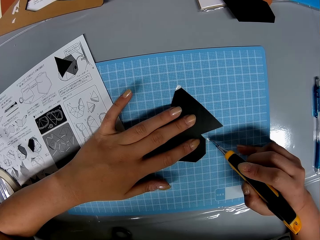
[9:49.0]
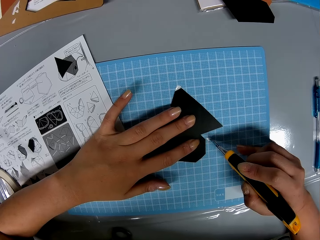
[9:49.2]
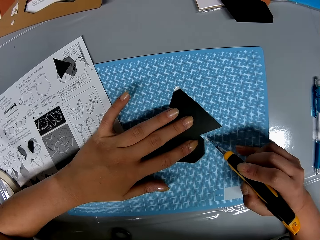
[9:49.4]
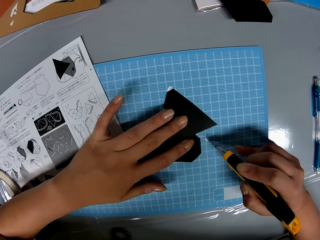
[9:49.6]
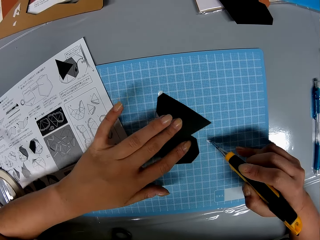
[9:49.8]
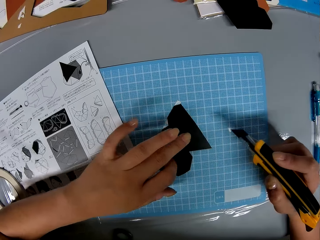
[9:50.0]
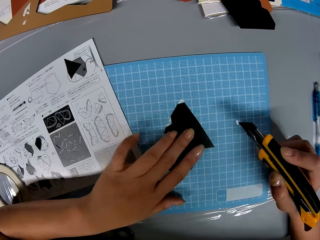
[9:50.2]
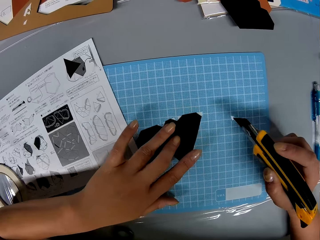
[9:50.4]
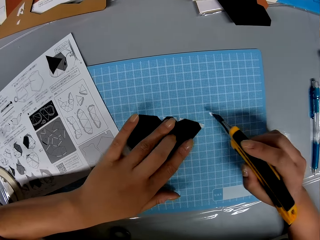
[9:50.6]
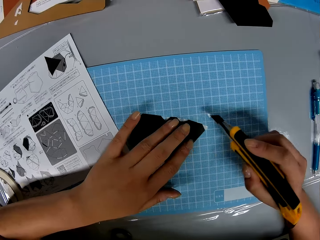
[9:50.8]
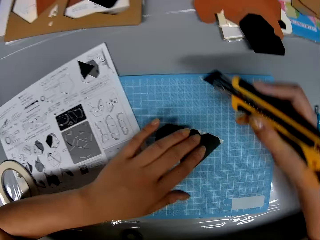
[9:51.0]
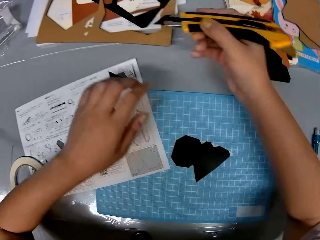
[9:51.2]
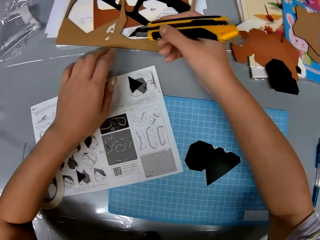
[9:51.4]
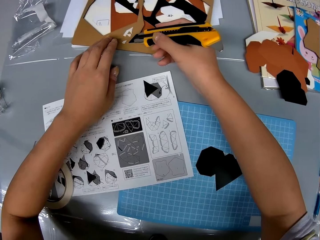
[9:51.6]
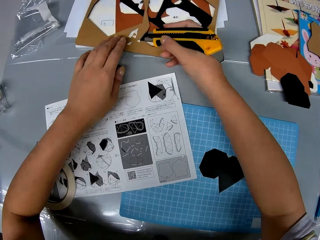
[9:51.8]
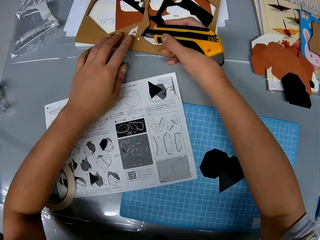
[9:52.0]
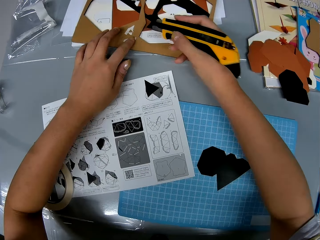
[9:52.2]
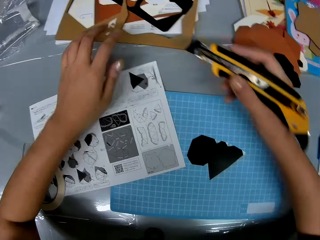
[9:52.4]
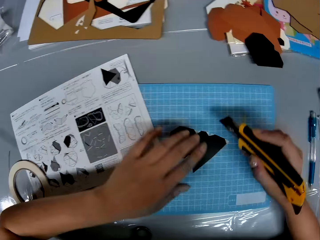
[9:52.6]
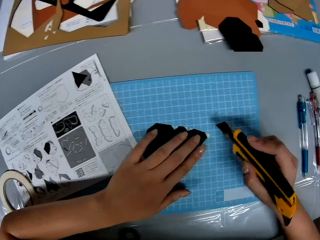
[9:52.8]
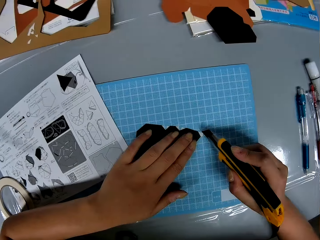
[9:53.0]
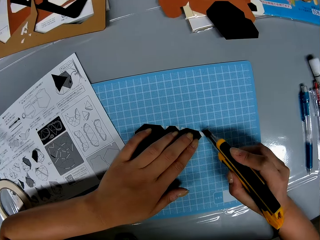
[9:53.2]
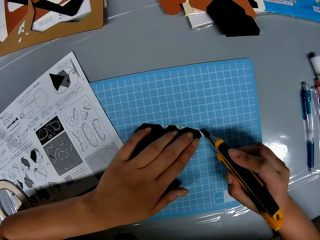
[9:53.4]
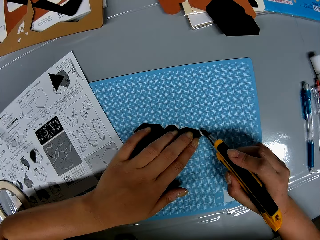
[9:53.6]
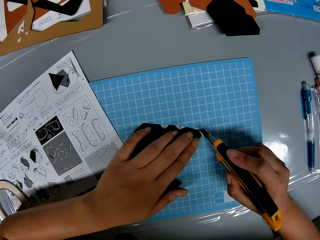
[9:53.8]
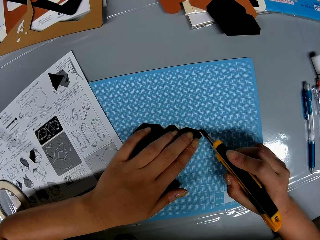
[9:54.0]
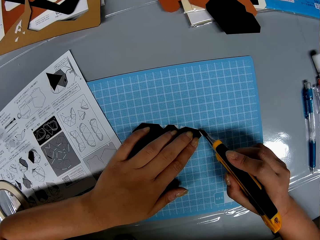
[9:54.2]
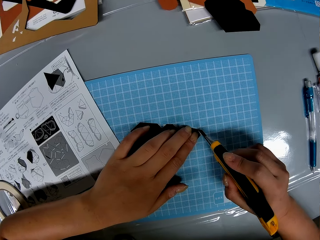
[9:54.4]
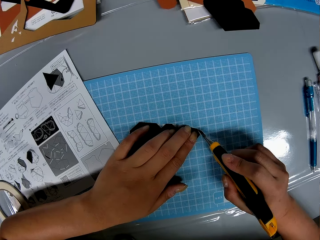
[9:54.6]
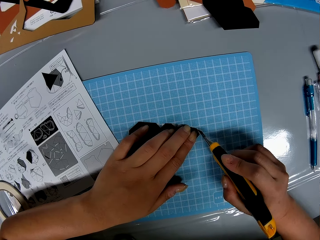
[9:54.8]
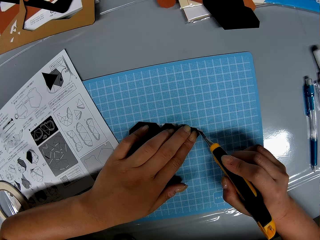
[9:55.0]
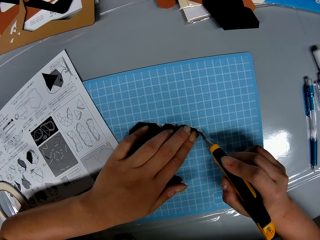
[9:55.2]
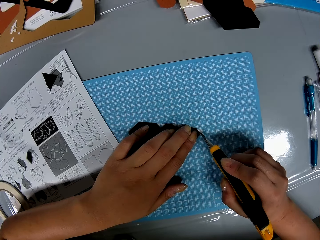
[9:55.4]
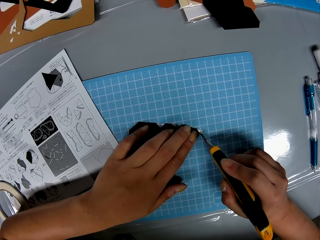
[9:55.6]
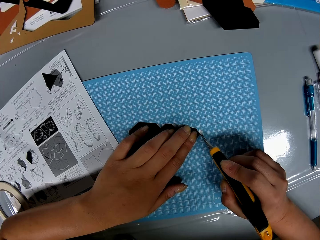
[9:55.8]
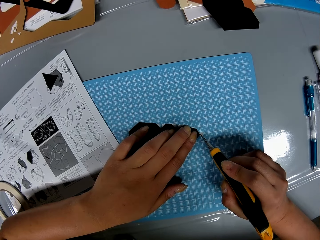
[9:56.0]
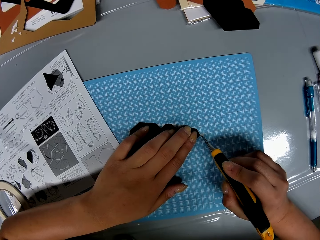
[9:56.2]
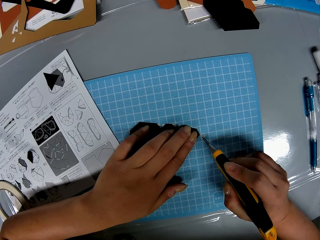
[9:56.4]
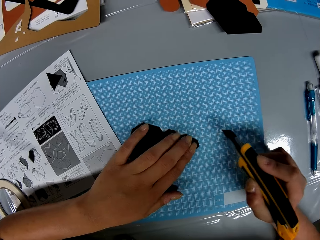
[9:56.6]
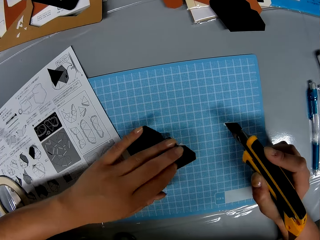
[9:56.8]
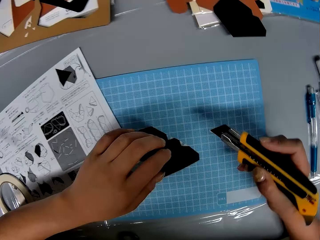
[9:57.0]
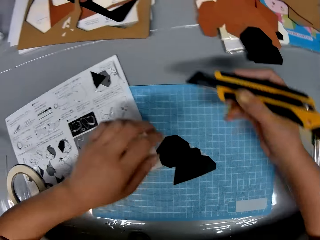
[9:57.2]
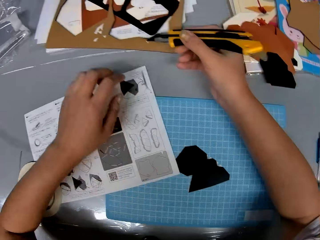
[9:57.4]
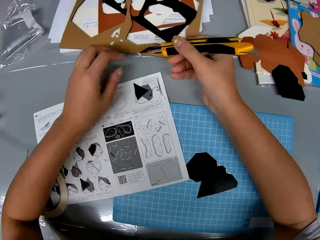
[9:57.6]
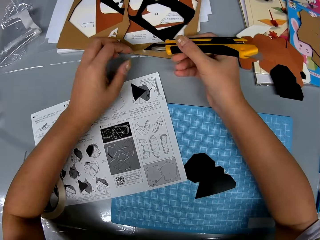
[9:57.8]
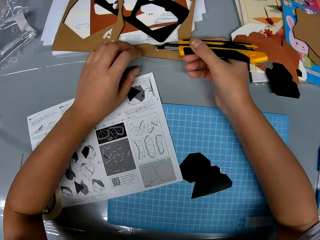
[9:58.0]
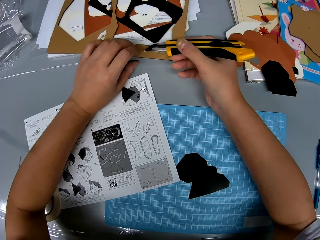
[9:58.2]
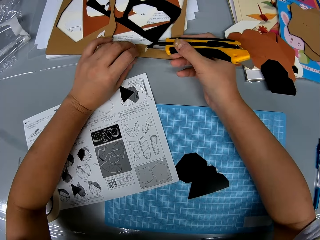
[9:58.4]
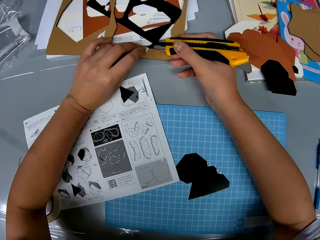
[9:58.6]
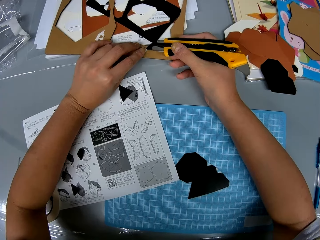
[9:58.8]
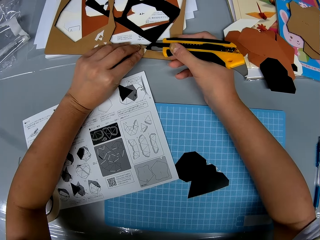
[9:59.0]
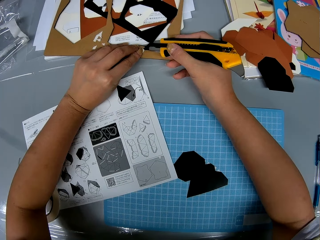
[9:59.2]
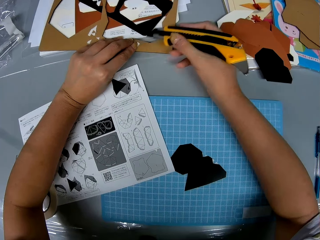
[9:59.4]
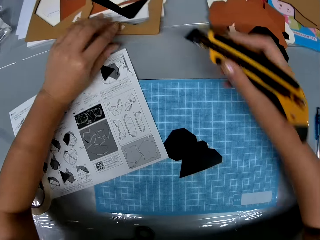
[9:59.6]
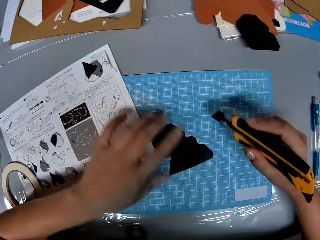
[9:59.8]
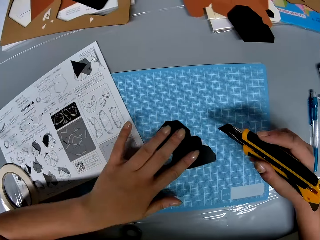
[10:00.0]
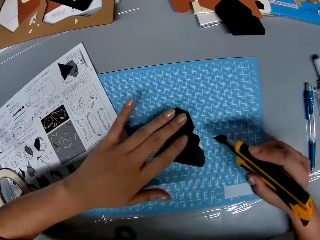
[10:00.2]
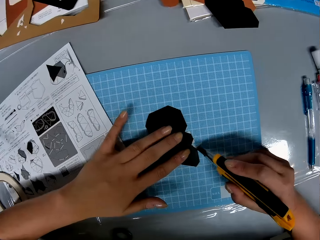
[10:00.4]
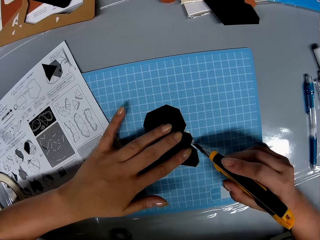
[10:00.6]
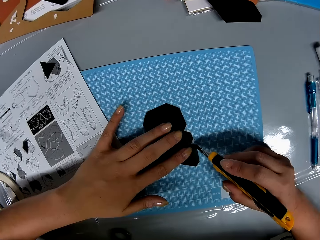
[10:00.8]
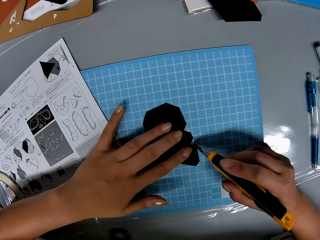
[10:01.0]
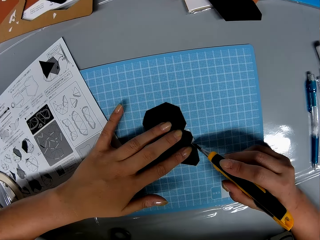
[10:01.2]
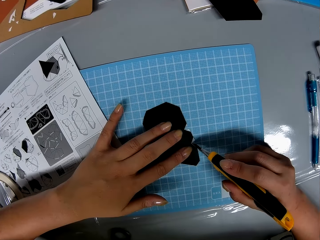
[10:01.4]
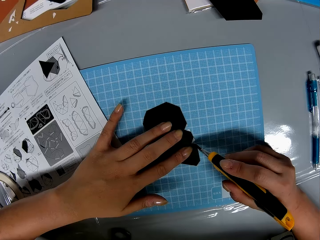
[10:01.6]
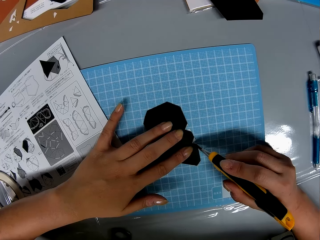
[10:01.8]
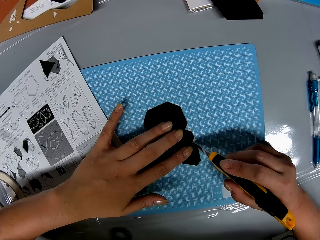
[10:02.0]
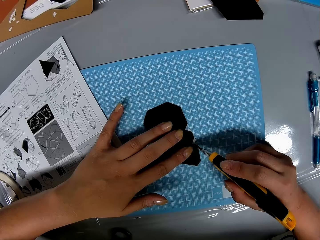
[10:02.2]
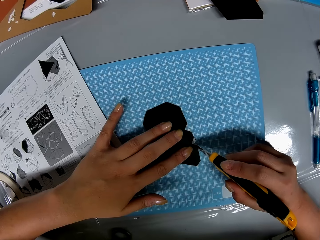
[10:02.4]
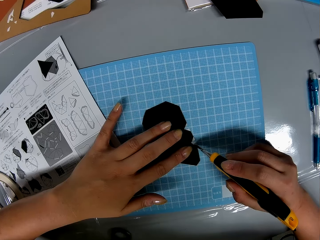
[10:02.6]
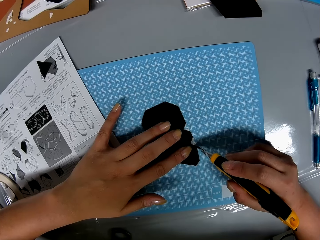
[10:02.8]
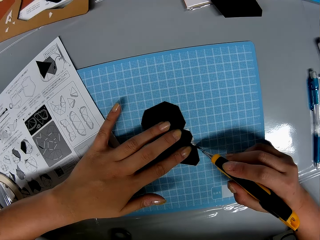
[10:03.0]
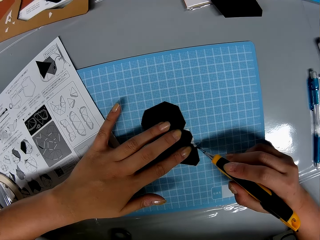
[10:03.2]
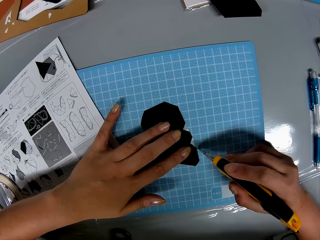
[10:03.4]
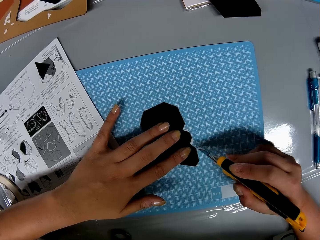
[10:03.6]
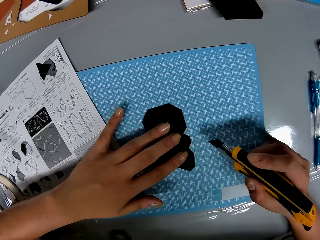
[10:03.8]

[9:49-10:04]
The camera wearer puts the piece among other wastes. She removes the cut pieces from the retractable blade knife with her left hand. She holds the piece of paper to the cutting sheet with her left hand. She cuts the tape off the piece of paper with the retractable blade knife. She puts the piece among other wastes. She removes the cut pieces from the retractable blade knife with her left hand. She holds the piece of paper to the cutting sheet with her left hand. She cuts the tape off the piece of paper with the retractable blade knife.

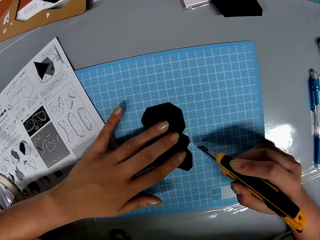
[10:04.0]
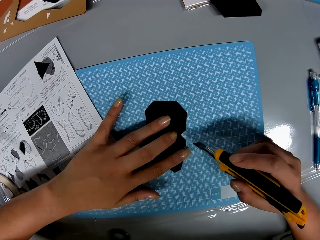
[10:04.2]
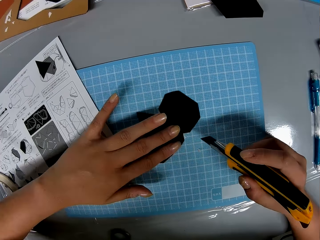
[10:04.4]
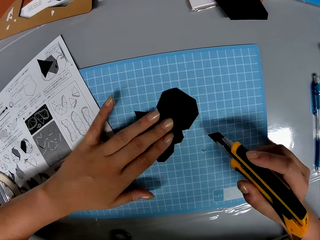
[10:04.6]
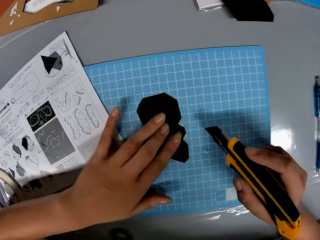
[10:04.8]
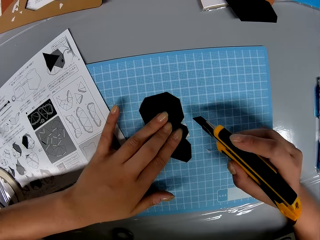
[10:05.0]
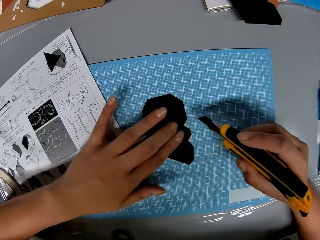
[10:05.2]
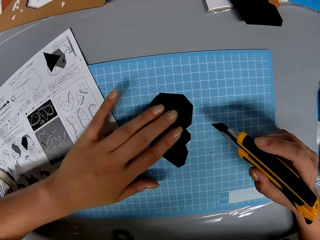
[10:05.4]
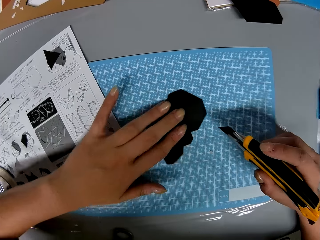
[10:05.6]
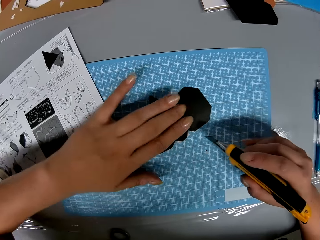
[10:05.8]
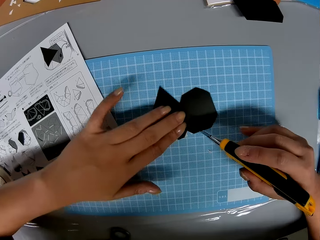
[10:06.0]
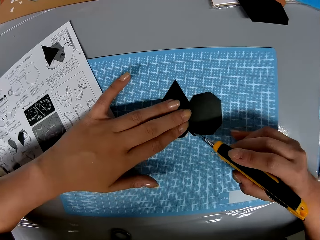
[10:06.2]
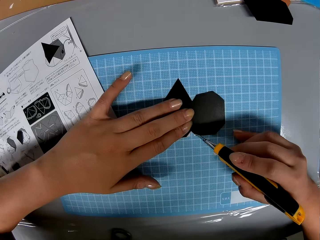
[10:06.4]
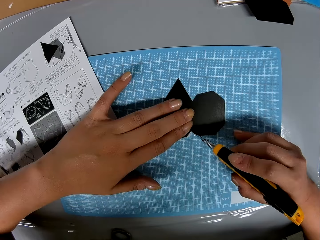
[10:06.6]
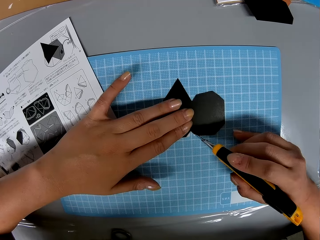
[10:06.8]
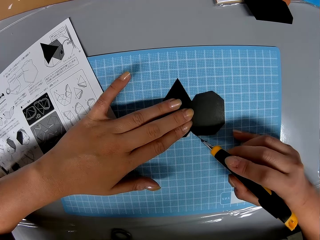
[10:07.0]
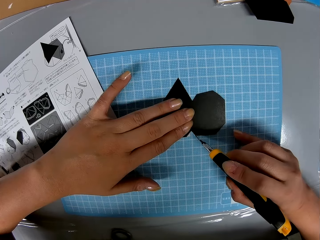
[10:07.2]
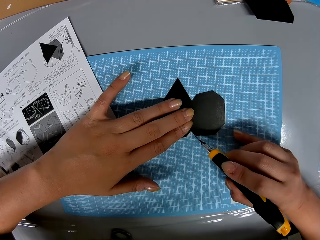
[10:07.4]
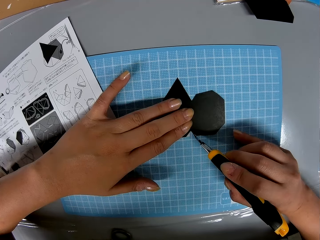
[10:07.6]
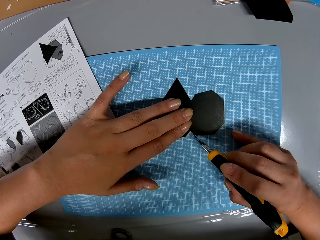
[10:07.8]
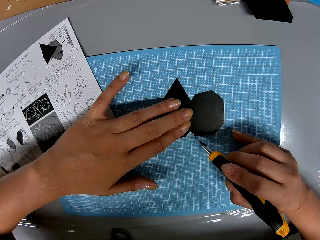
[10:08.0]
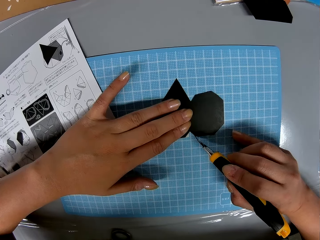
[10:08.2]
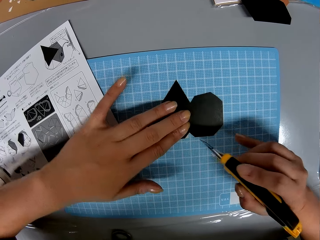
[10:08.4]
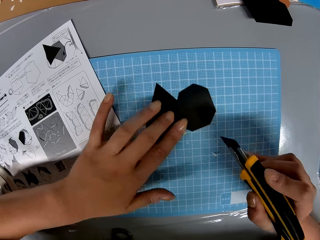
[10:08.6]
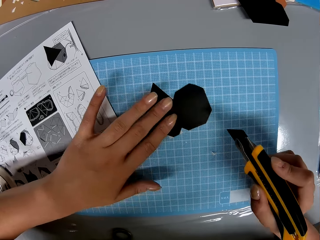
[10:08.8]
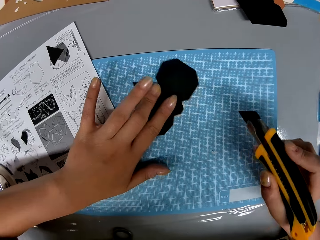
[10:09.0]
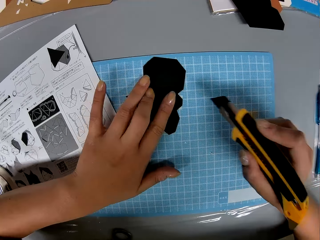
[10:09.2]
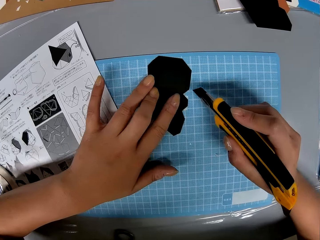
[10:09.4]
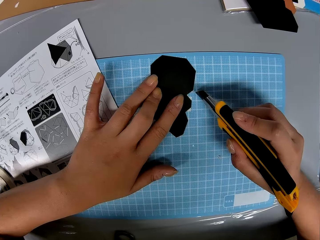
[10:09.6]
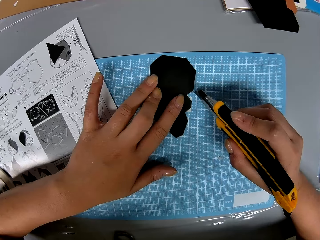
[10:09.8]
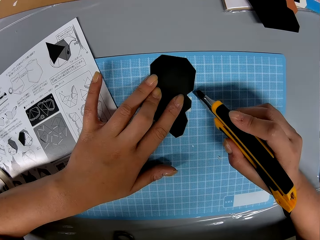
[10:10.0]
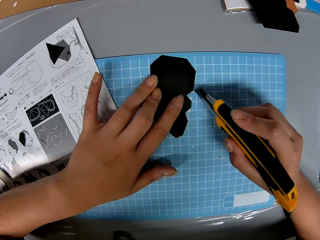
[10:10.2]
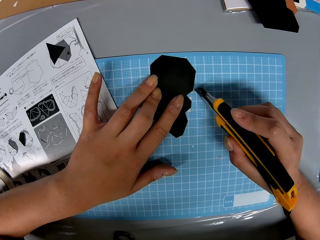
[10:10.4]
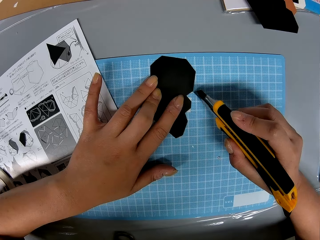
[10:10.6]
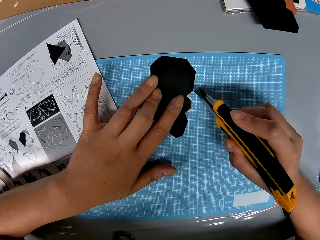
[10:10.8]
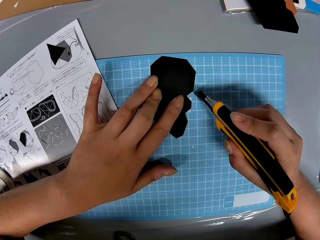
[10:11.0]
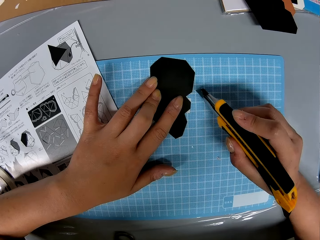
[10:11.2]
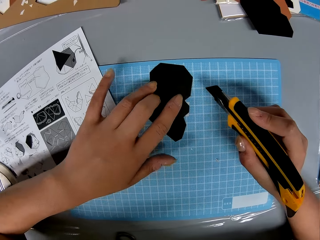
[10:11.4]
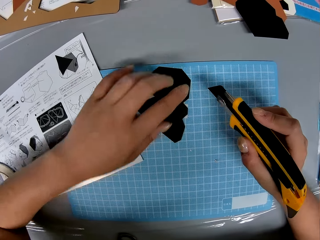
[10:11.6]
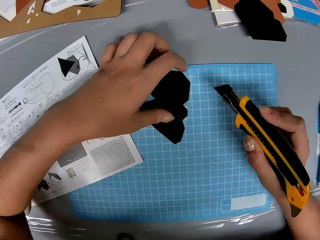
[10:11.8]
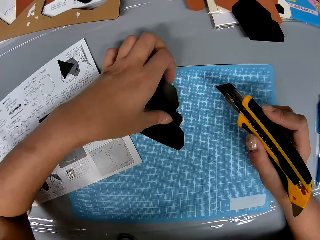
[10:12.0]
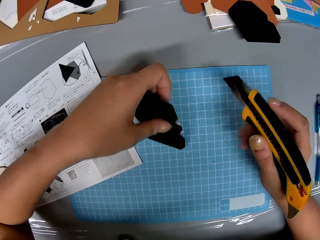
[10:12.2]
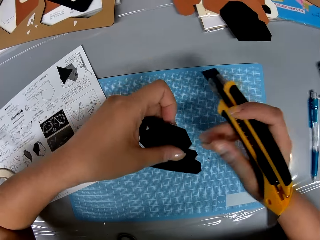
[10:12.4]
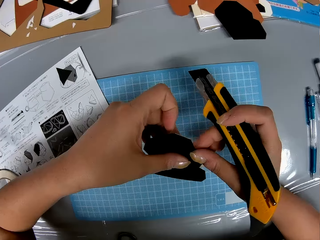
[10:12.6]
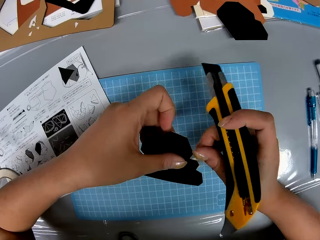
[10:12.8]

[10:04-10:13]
The camera wearer rotates the paper on the table. They cut the tape off the paper.
